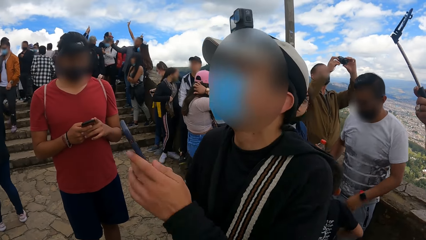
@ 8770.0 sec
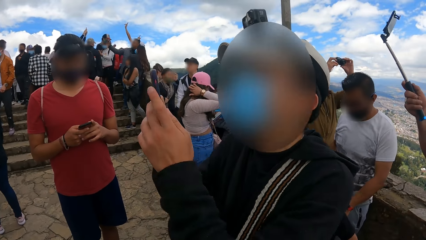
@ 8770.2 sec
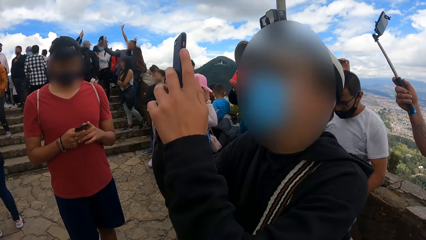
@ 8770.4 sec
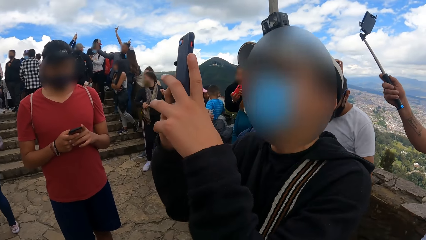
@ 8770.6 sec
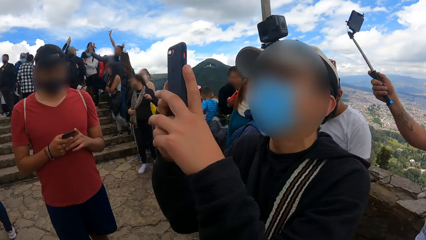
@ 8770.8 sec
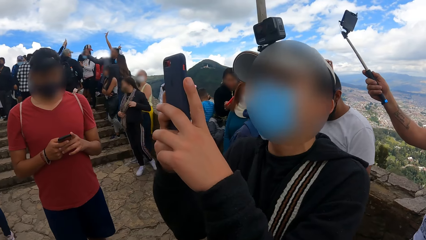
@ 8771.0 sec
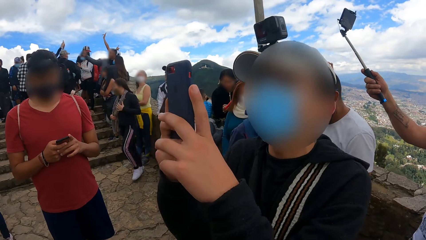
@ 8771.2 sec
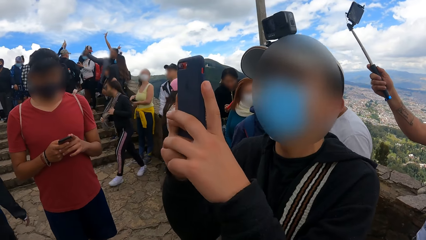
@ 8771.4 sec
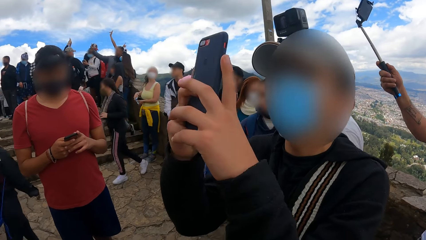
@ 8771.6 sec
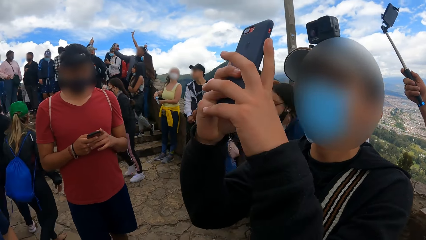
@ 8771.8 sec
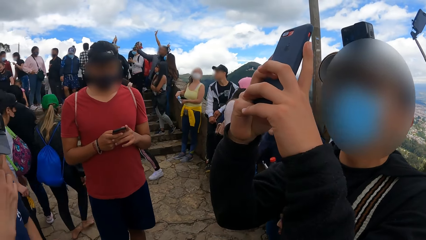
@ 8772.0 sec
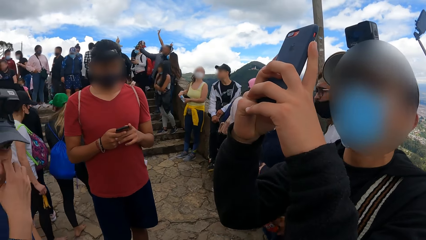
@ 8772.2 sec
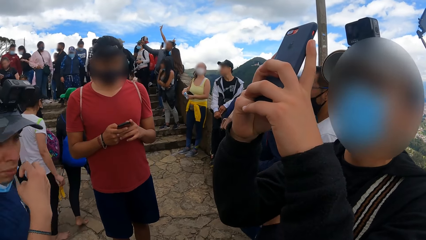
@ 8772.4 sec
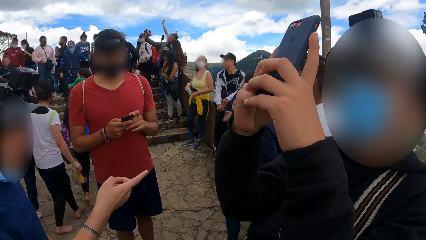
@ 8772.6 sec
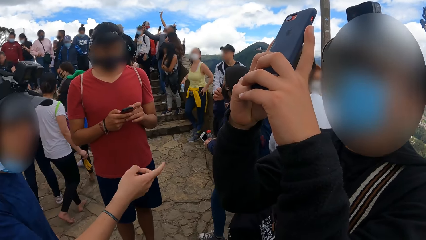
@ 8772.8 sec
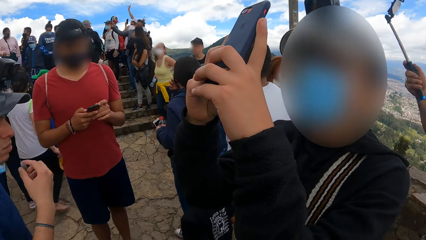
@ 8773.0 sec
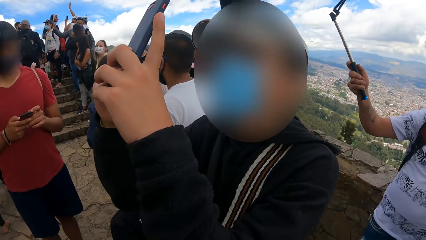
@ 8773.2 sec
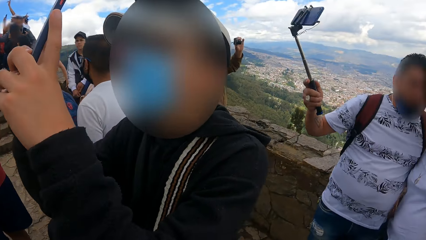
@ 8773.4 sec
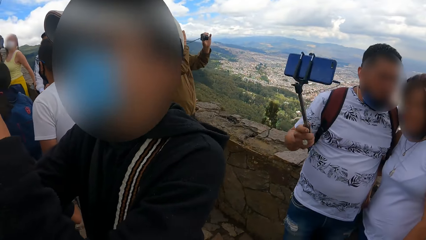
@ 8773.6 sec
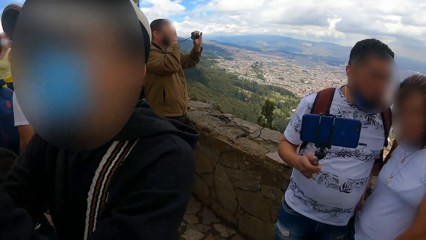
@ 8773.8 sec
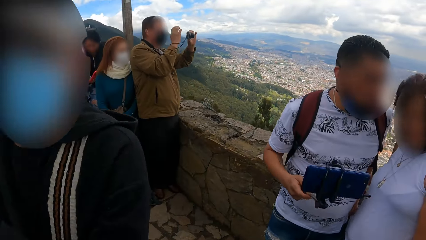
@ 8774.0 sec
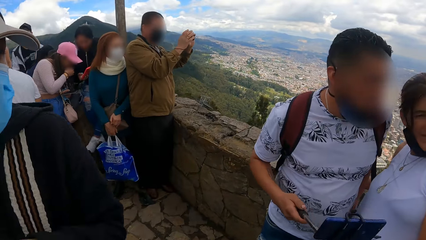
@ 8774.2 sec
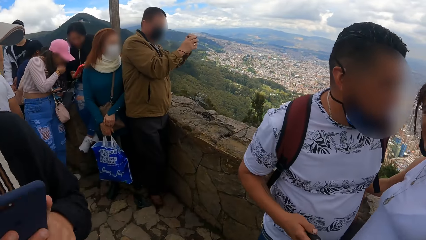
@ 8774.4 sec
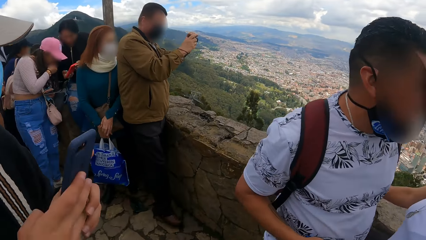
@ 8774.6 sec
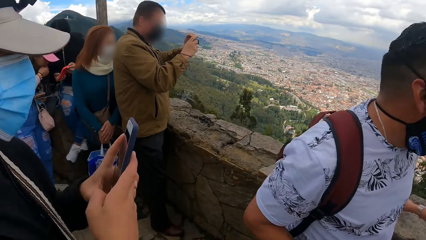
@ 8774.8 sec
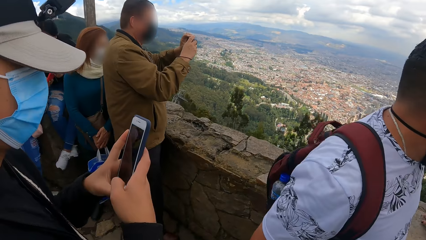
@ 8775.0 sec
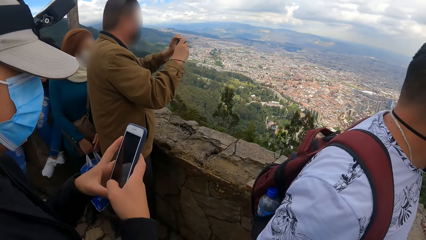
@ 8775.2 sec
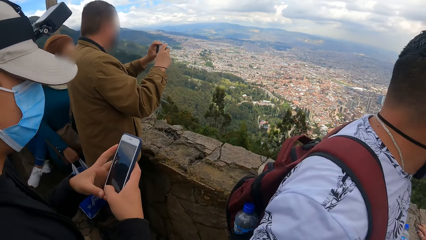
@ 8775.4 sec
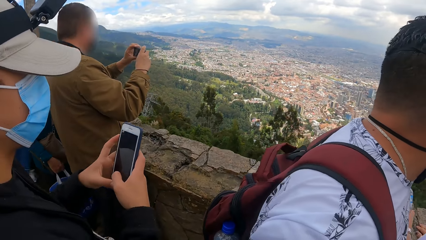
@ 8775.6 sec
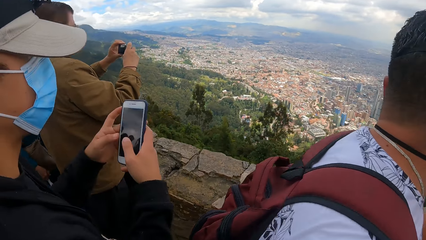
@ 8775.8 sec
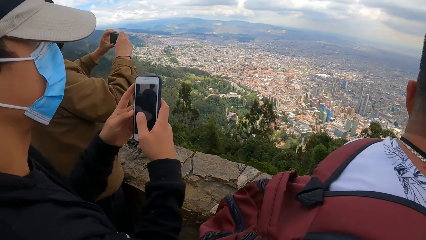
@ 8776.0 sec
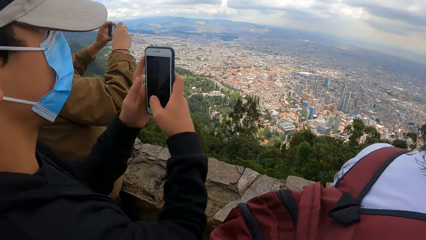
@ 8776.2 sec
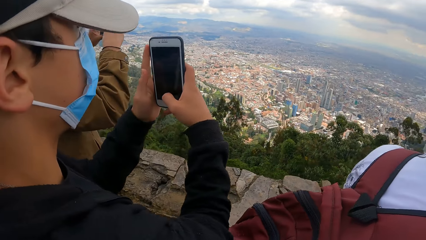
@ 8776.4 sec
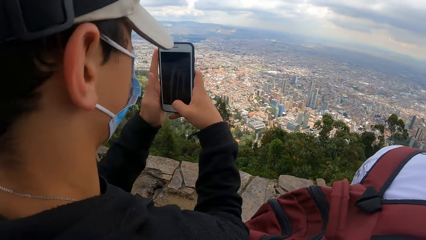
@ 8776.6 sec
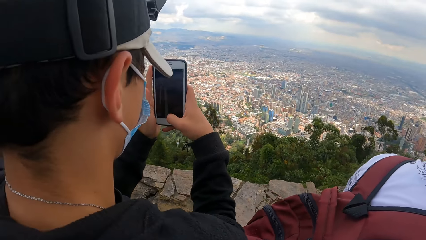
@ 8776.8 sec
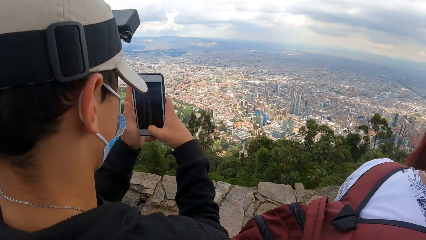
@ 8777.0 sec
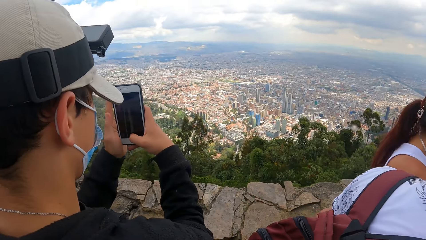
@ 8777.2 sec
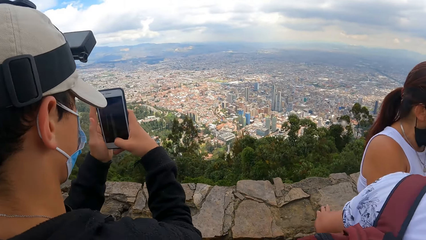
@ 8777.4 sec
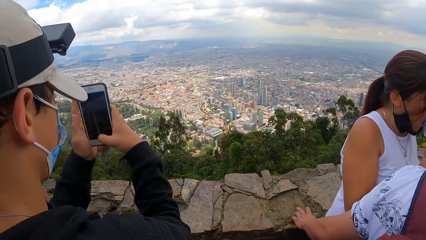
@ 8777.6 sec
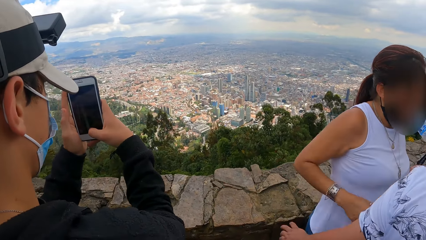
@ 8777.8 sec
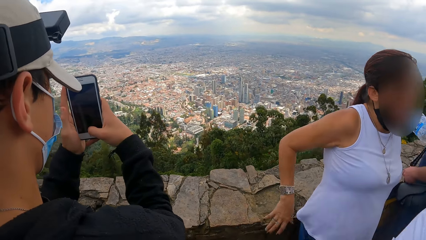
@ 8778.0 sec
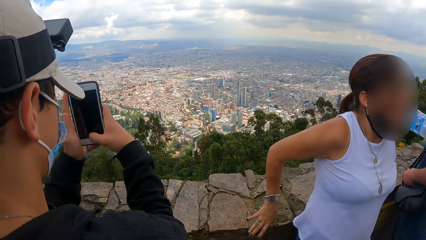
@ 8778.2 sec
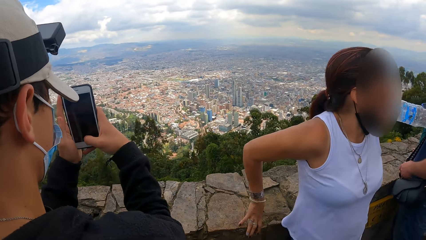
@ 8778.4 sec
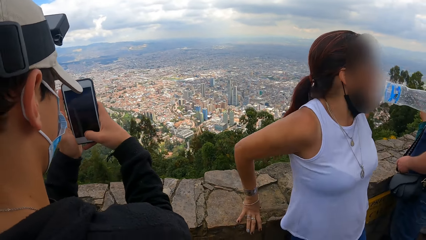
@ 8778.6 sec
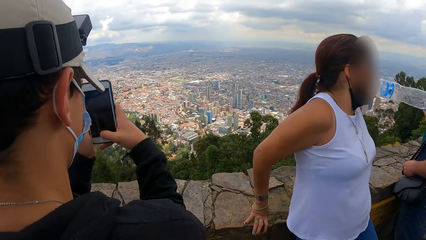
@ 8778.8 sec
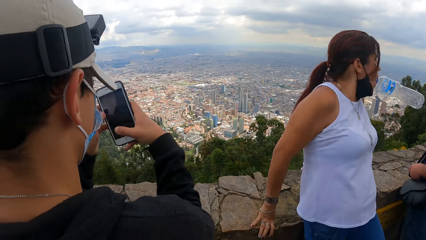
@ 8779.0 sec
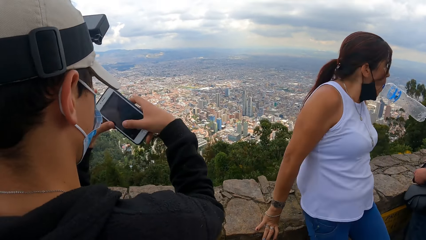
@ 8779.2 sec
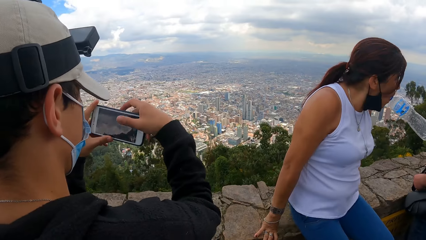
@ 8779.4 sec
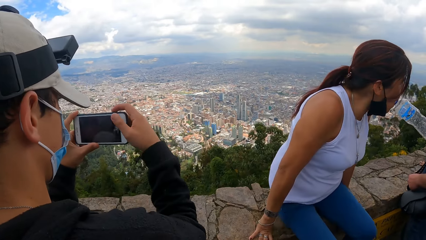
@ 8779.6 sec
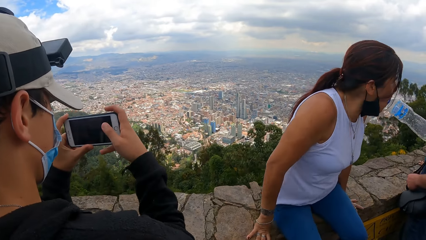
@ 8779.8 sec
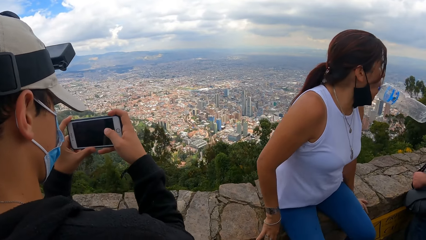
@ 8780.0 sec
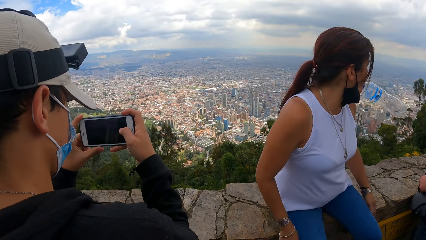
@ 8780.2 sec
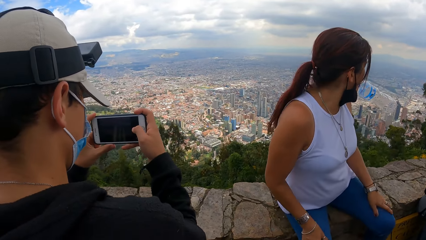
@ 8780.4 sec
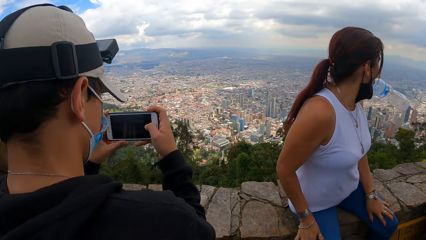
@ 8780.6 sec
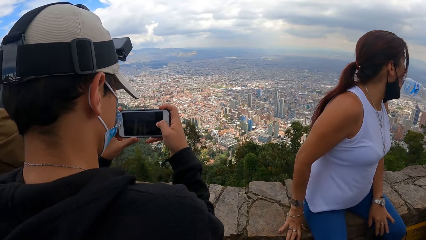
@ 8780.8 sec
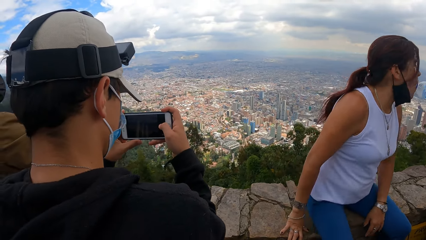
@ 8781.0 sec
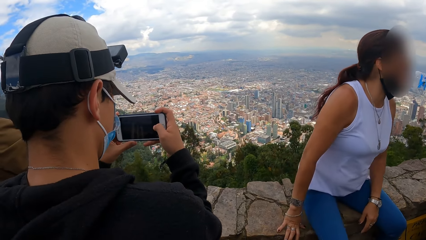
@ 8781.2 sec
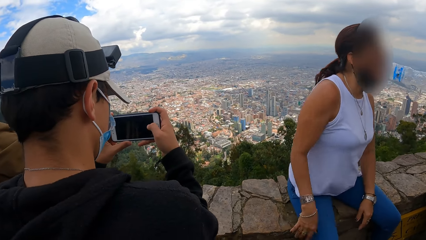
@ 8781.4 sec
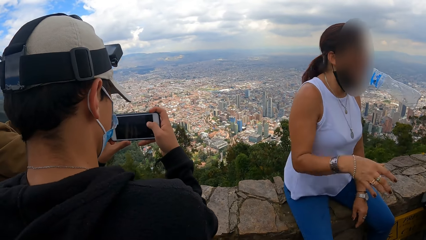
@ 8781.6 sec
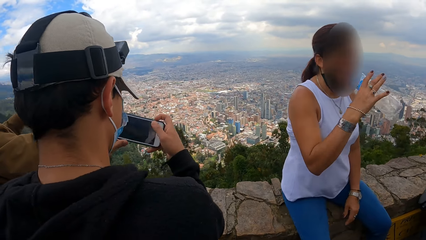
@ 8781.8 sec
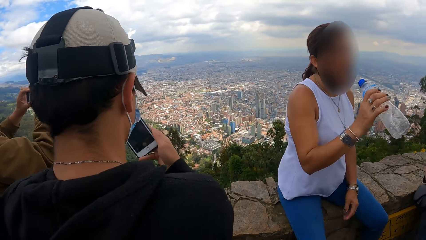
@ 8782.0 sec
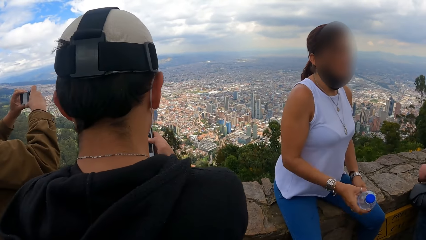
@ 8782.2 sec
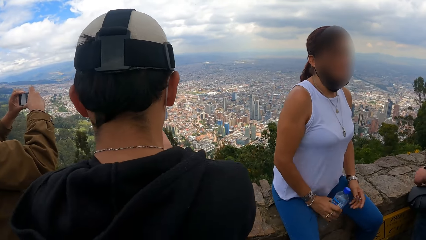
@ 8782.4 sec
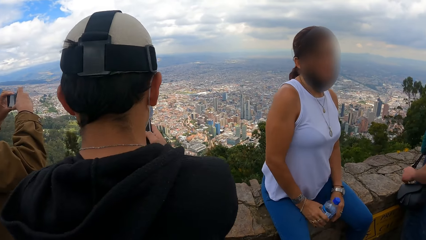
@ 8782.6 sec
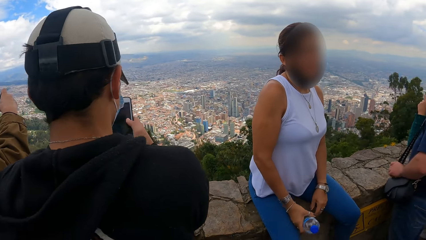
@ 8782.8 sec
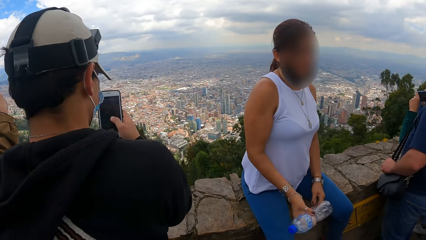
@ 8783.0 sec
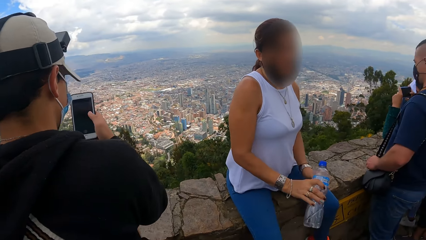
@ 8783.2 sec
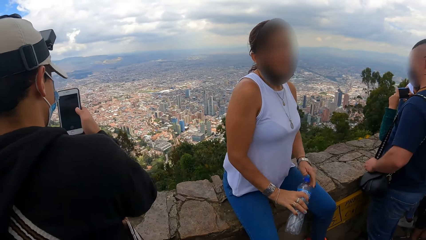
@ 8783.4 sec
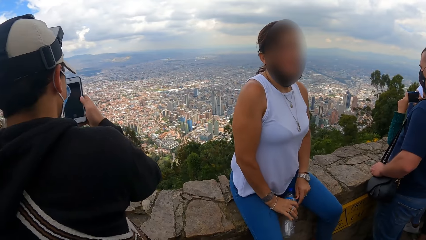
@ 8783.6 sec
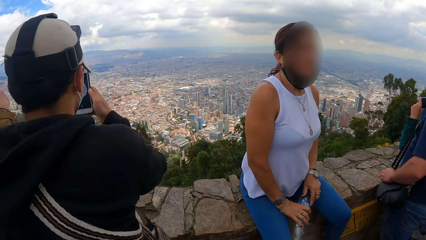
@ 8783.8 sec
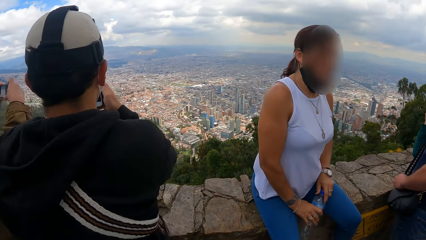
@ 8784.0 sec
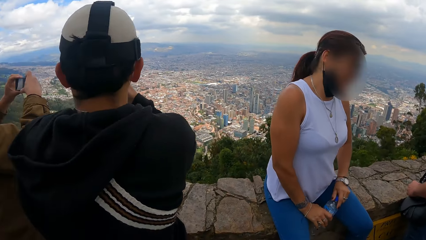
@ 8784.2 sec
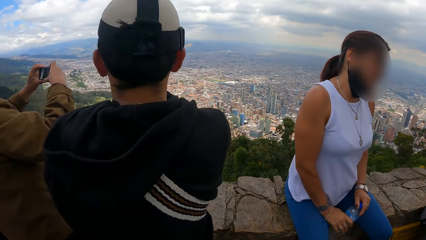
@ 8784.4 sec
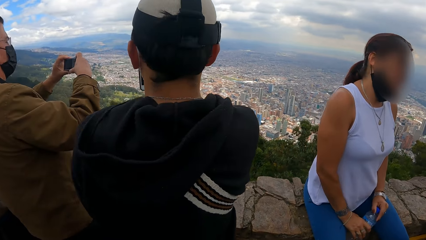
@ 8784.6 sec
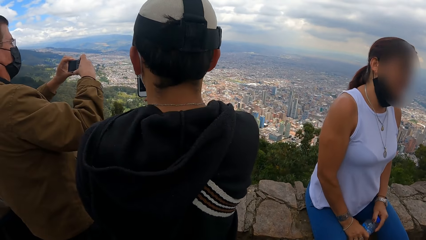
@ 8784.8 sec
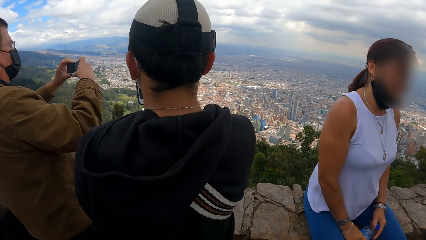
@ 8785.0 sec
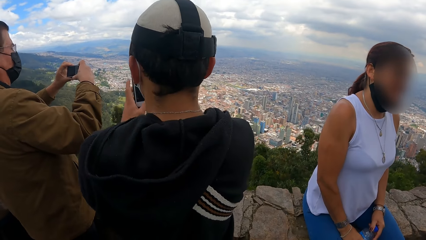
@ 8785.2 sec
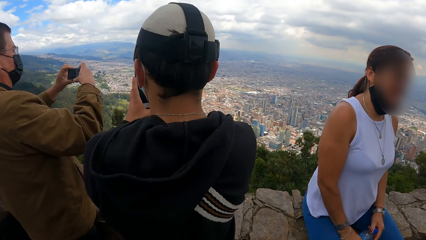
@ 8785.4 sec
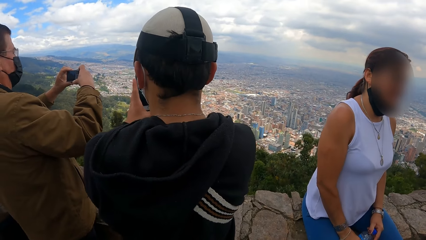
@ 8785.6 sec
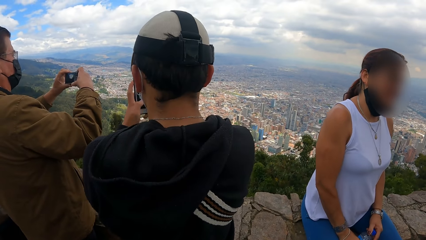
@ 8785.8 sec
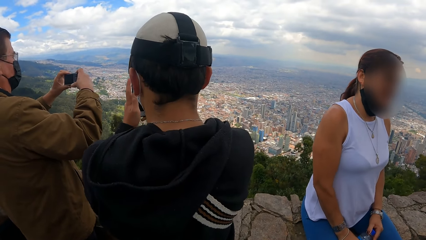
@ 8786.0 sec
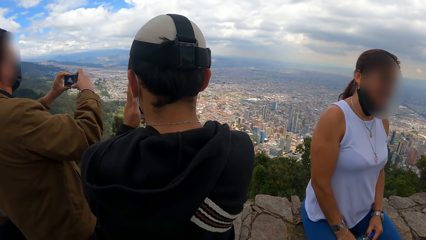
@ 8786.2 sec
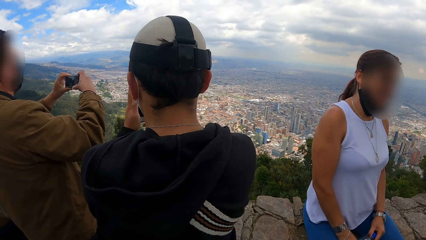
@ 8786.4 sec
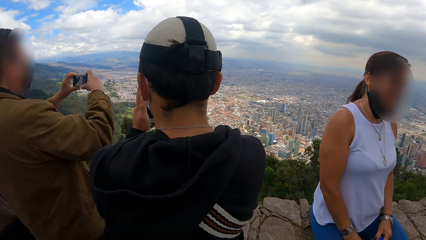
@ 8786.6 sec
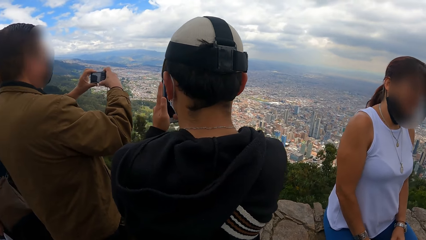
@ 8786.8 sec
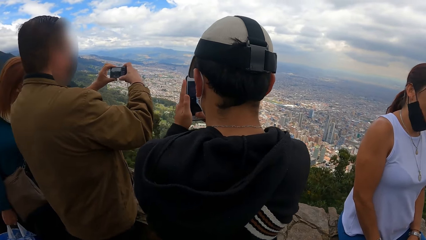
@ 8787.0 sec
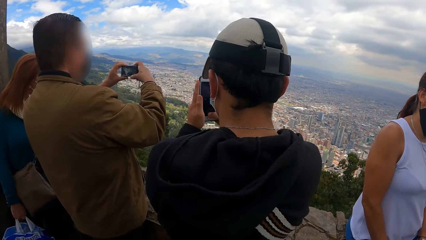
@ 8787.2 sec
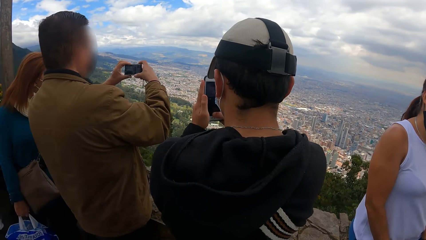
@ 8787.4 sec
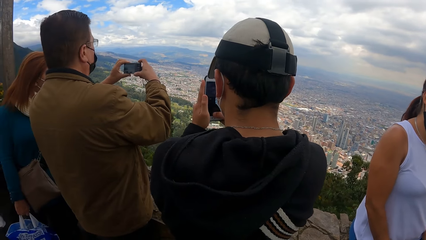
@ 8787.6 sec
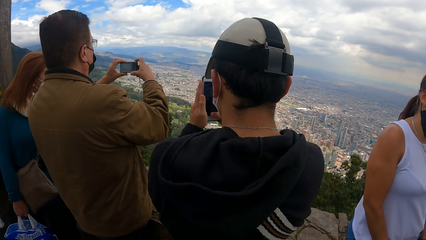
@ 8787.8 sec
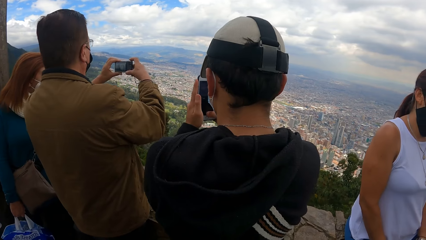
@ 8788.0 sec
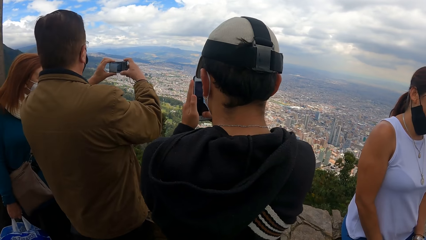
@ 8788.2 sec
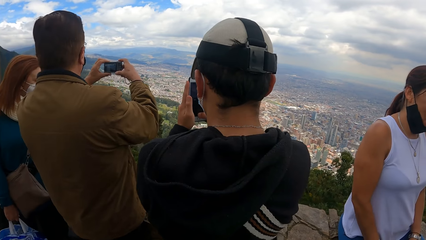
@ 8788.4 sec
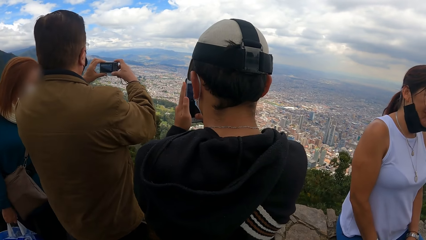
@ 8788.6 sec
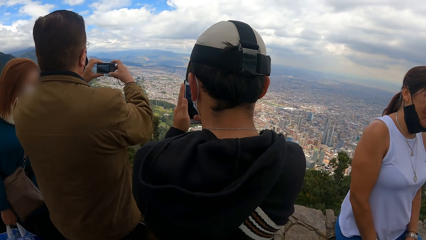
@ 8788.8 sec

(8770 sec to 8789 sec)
The man operates a phone in his hands. He takes pictures with the phone in his hands.
